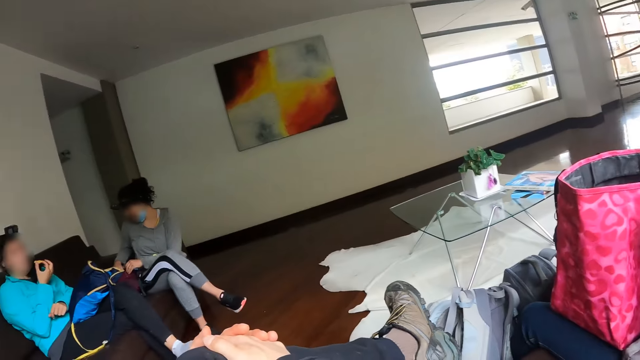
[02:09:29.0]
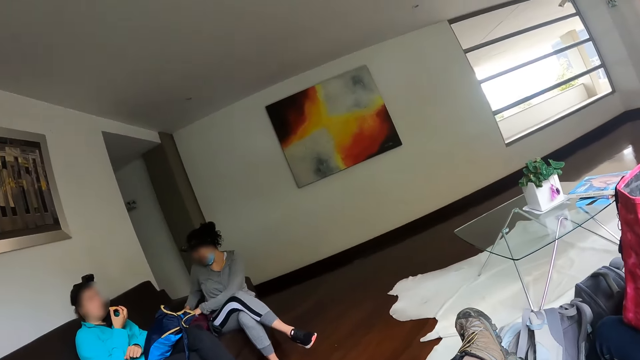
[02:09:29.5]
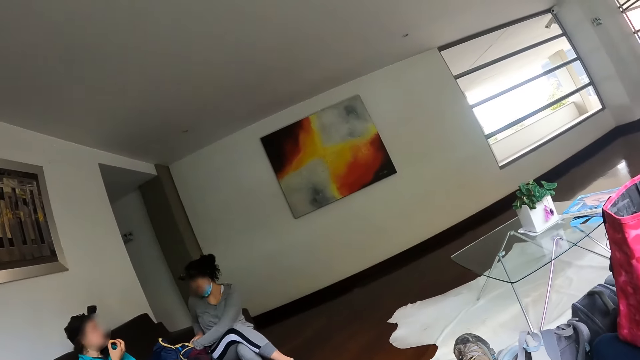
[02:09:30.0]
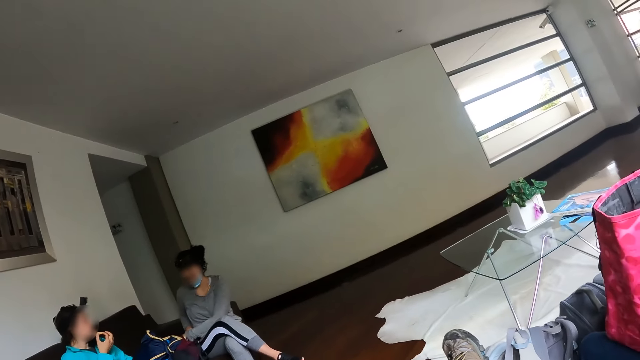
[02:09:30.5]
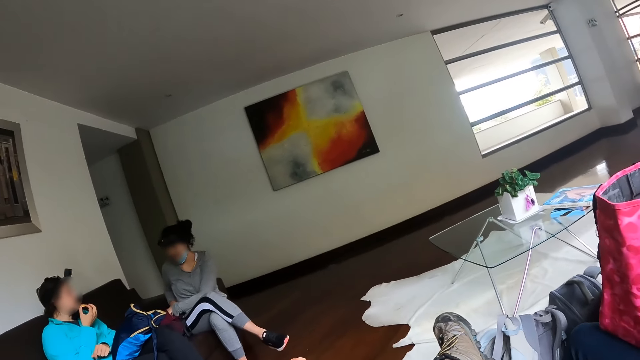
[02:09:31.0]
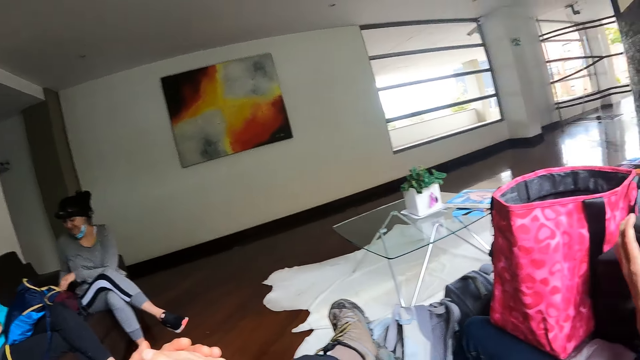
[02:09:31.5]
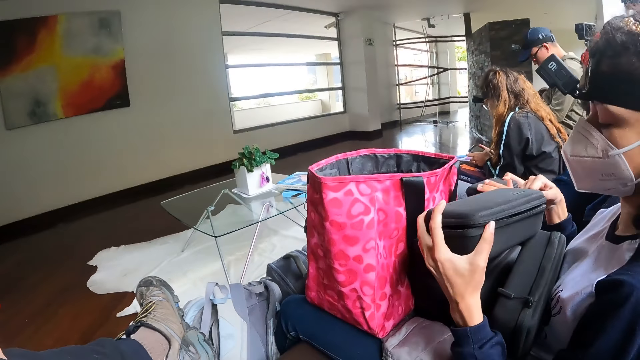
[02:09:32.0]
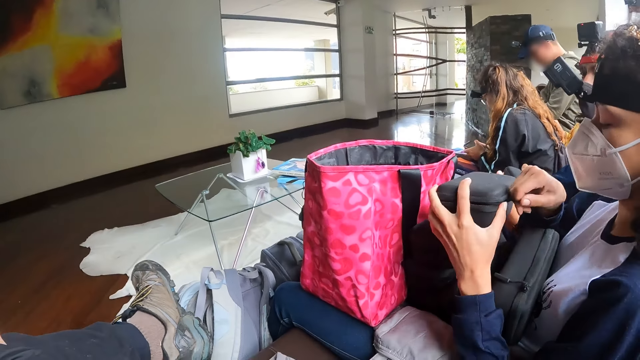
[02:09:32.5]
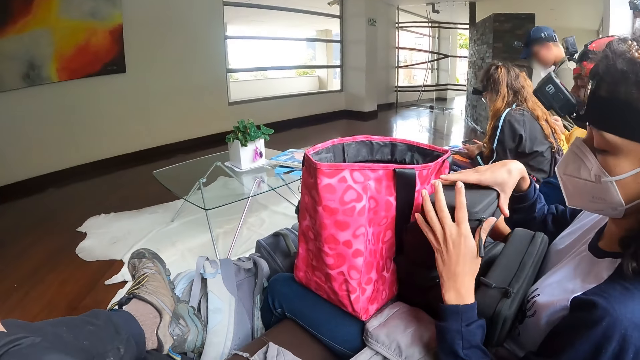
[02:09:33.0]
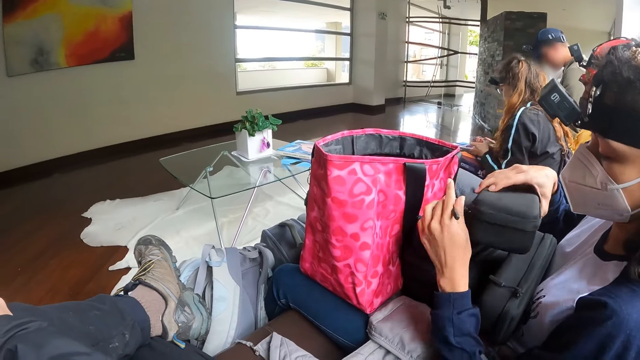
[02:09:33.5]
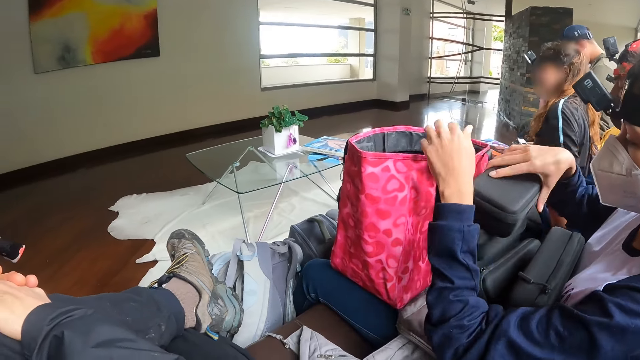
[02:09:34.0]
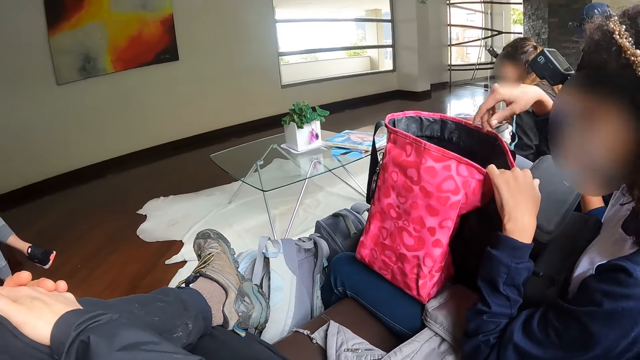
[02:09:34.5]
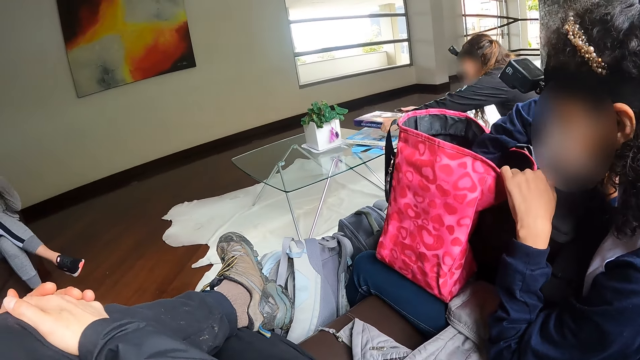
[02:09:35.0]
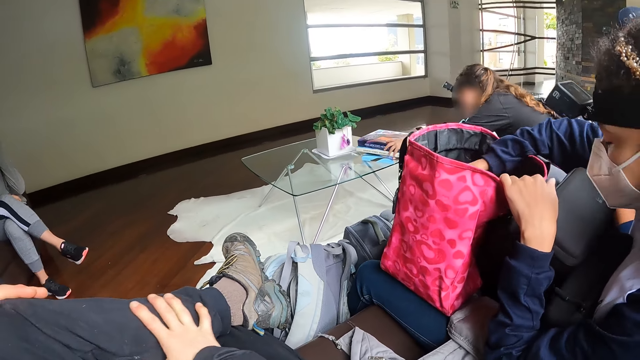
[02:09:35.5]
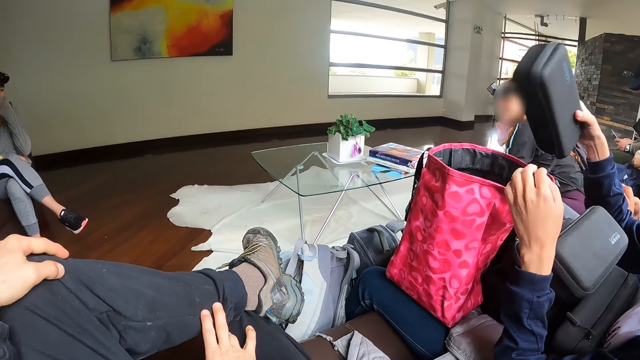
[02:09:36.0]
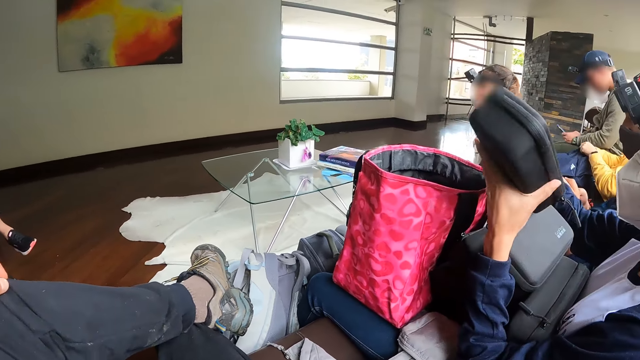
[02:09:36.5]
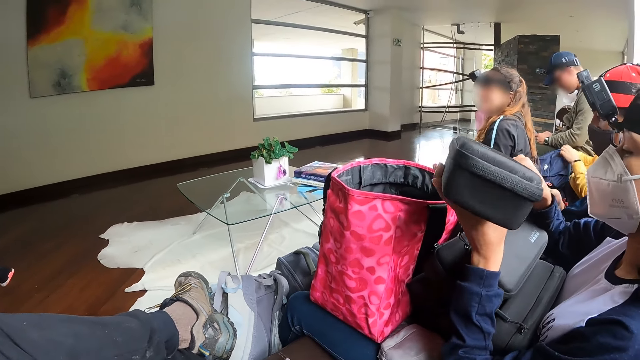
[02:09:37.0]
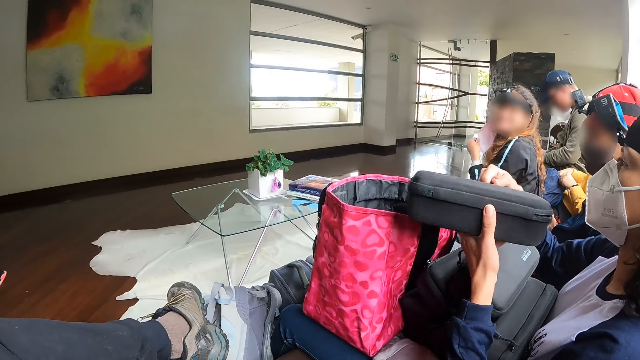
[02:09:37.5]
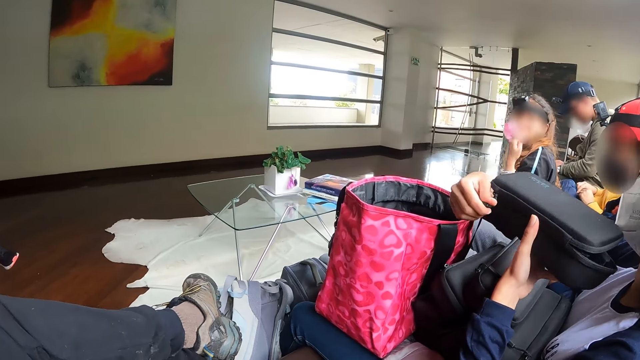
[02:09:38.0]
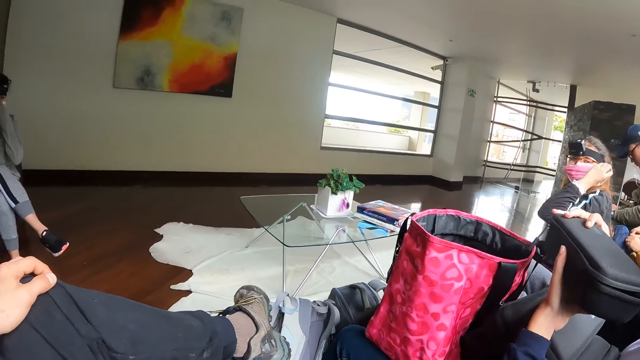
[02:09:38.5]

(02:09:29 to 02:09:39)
The camera wearer stares around. A woman speaks to another woman. The first woman puts her left hand into a bag. Another woman zips a black box or case with her hands. Another woman puts a book on a glass table with her hands. The third woman removes the black box from the bag with her right hand. She unzips the black box with her right hand. She opens the case. The fourth woman puts on her facemask with her left hand.

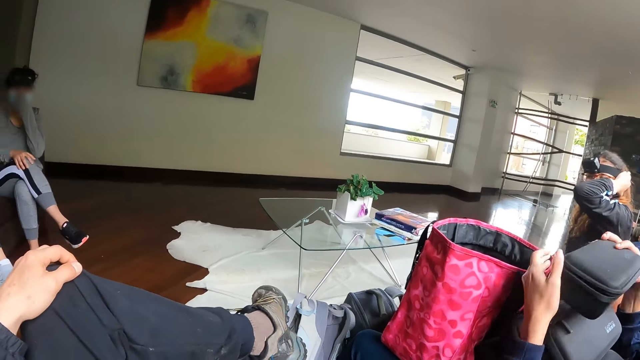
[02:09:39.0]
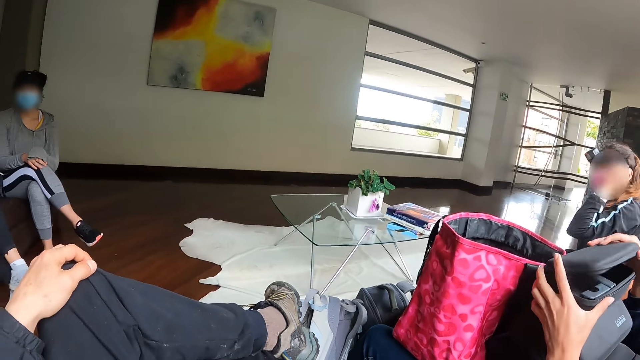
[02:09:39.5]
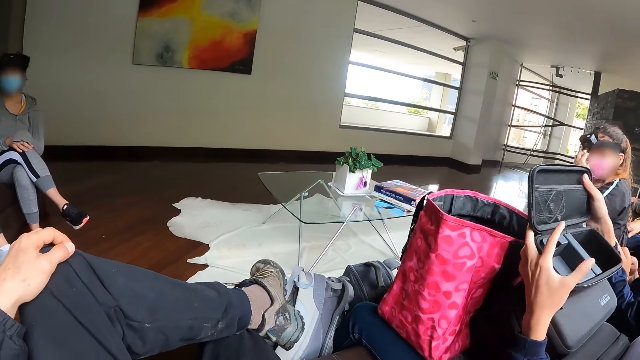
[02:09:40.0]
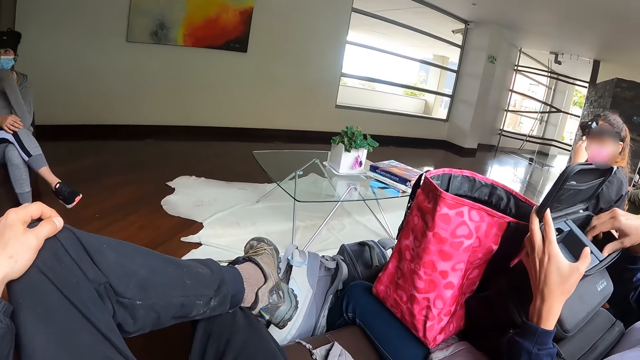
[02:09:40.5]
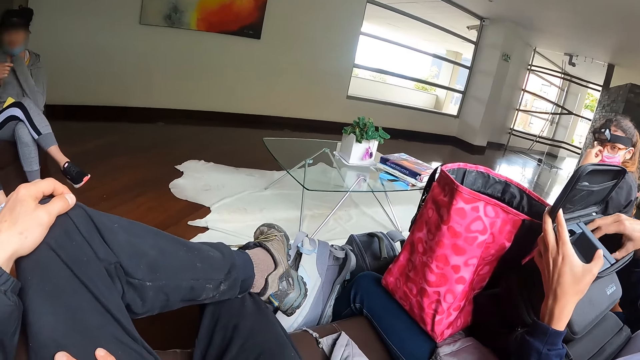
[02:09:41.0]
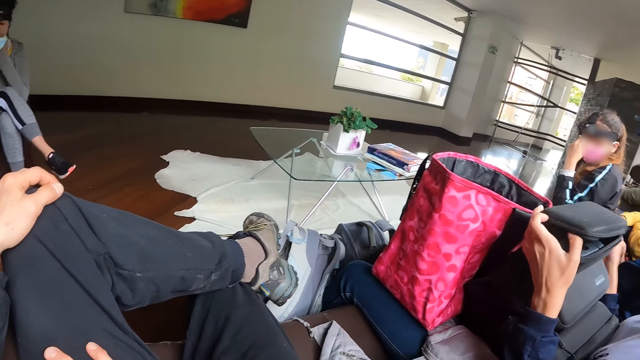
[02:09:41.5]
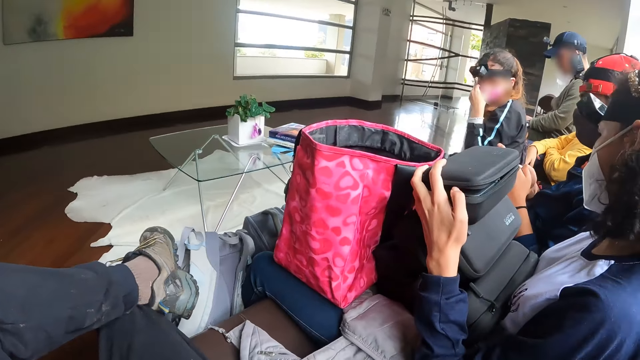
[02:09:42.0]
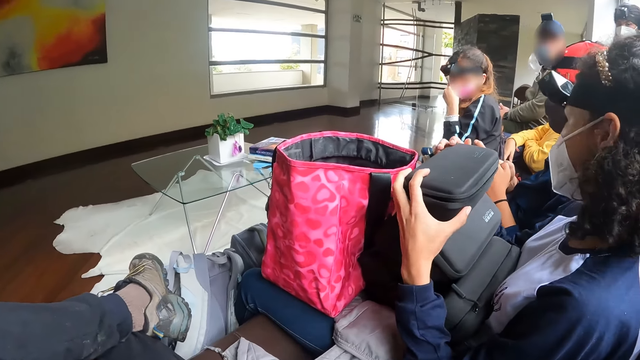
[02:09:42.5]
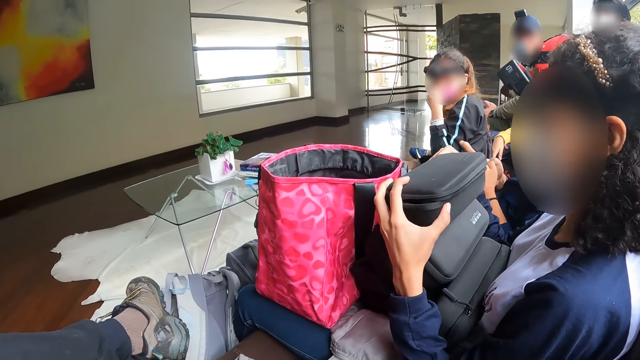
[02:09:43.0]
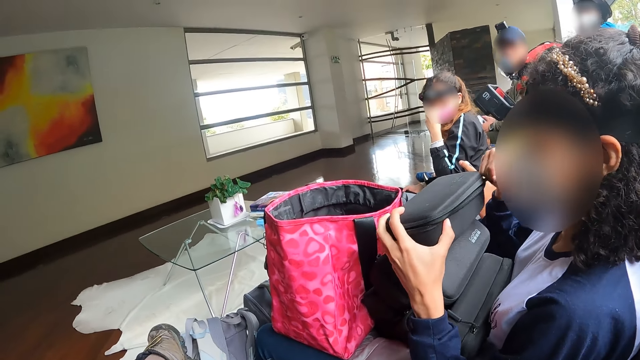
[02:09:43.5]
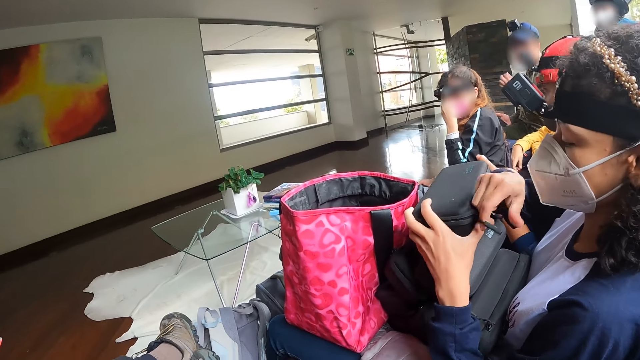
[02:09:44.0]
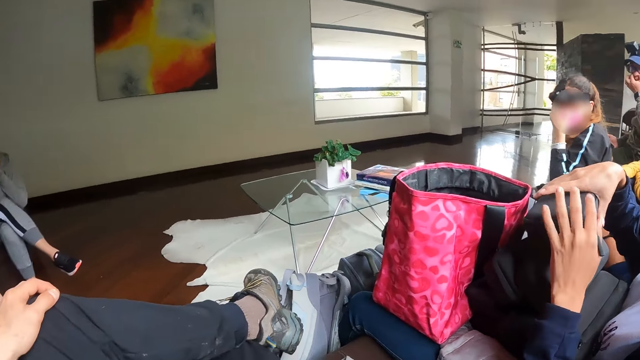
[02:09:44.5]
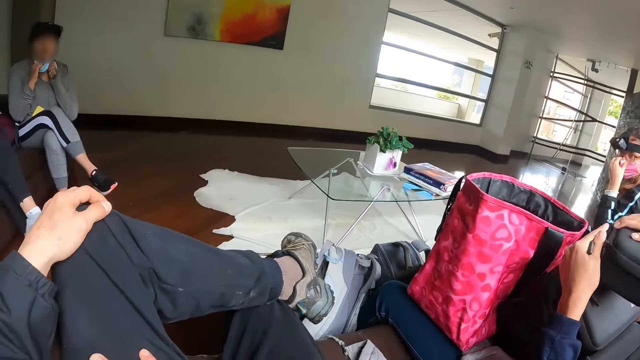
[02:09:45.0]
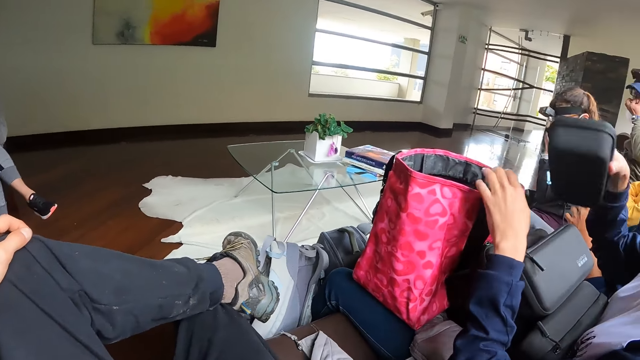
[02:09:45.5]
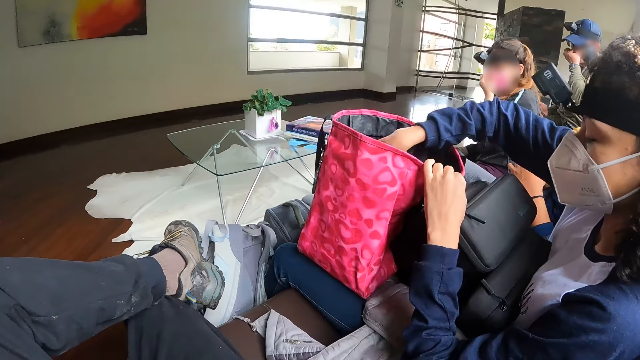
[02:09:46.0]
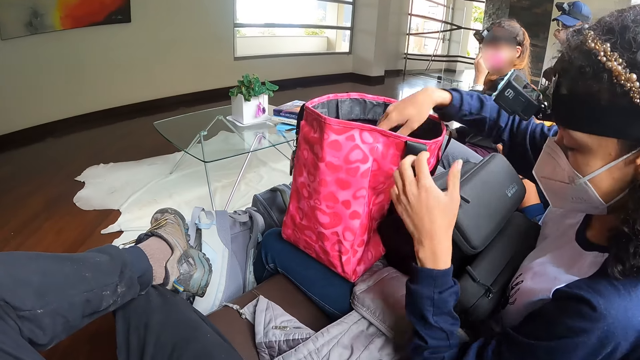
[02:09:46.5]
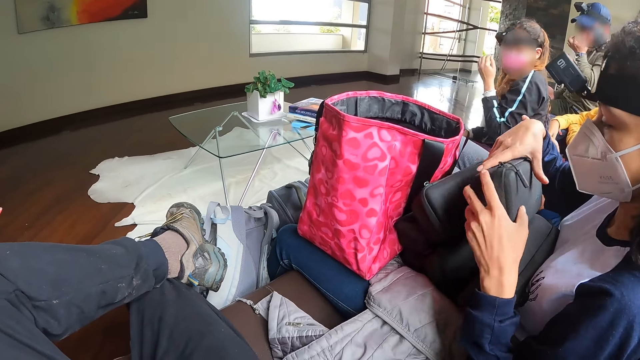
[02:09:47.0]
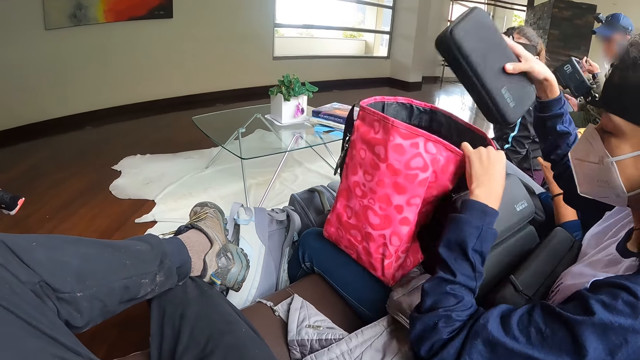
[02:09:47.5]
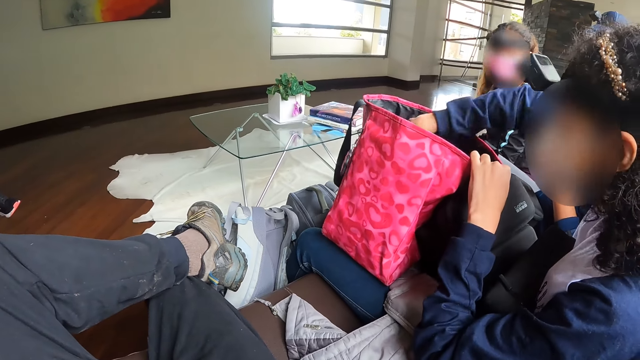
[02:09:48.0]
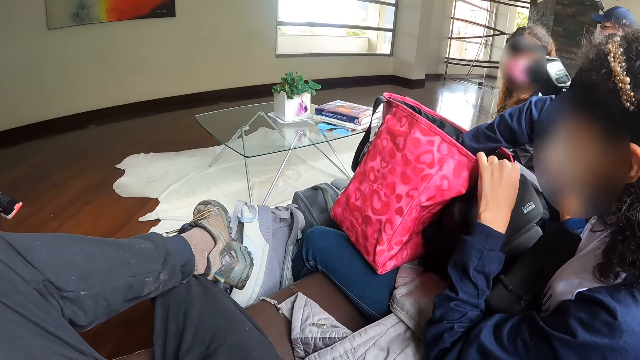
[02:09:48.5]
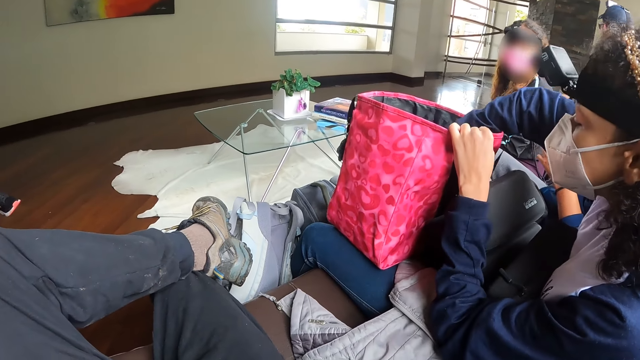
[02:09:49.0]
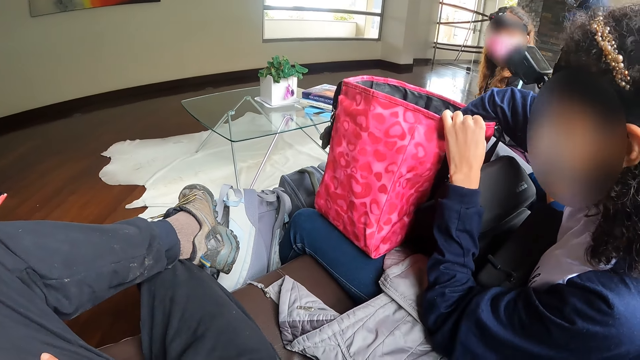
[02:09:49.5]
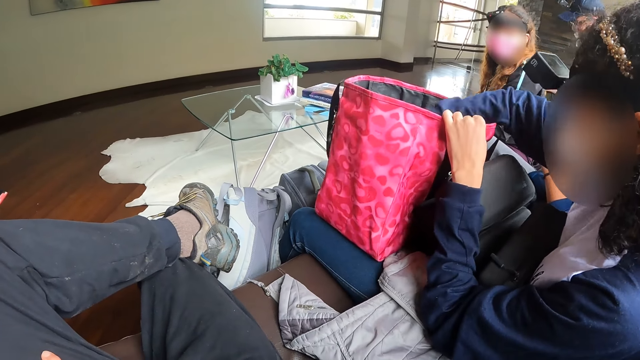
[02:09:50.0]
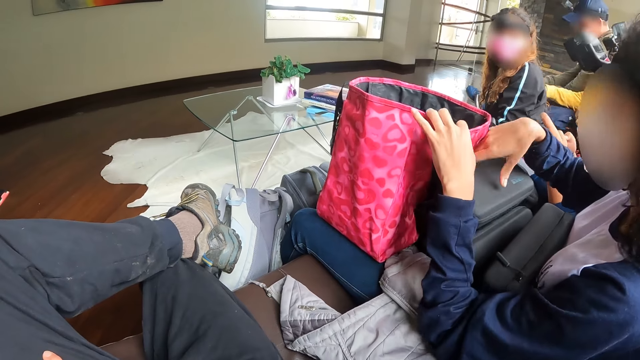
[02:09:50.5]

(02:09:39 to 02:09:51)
The woman opens the black box with her hands and removes a battery from the black box with her right hand. The woman zips the black box with her hands and puts the black box into the bag with her right hand. The woman picks up the black bag from other black bags with her hands and puts the black box into the bag with her right hand.
